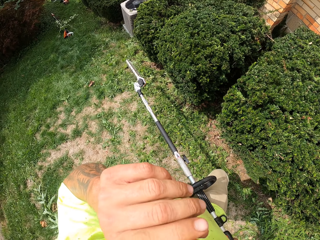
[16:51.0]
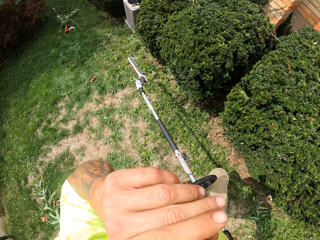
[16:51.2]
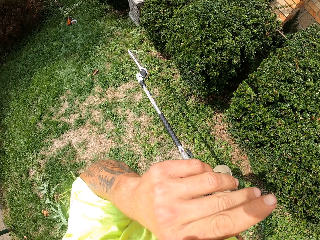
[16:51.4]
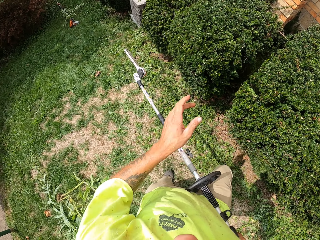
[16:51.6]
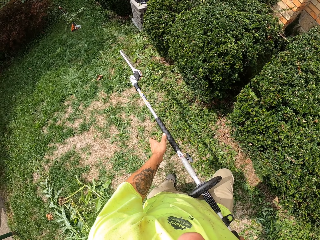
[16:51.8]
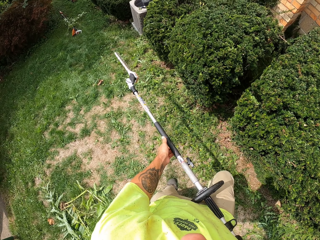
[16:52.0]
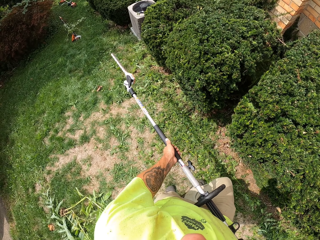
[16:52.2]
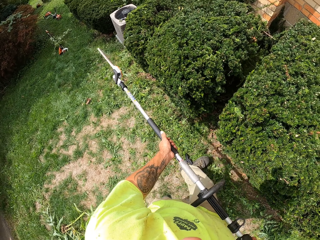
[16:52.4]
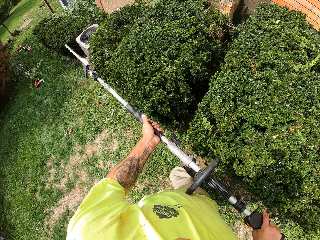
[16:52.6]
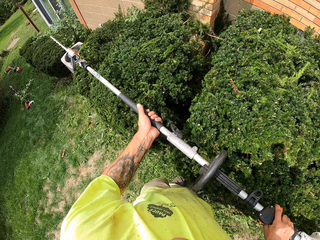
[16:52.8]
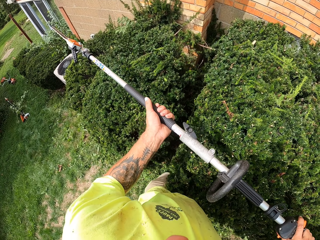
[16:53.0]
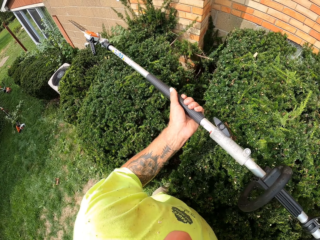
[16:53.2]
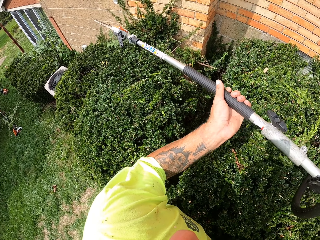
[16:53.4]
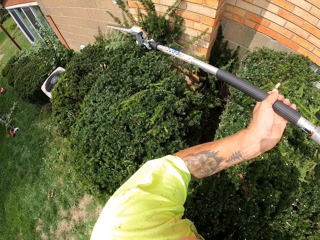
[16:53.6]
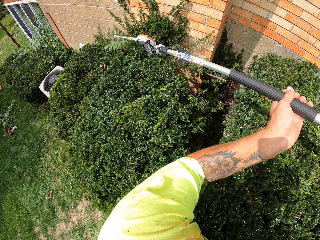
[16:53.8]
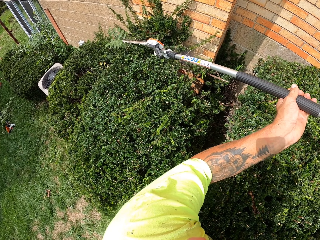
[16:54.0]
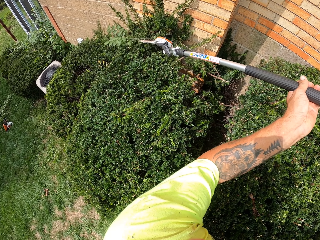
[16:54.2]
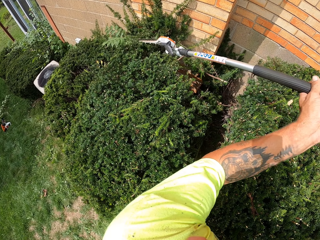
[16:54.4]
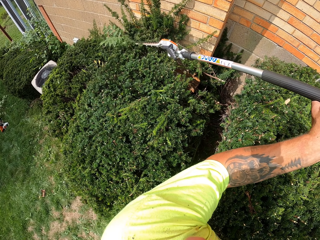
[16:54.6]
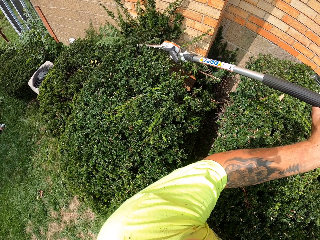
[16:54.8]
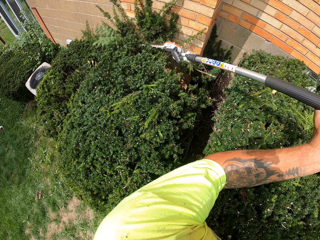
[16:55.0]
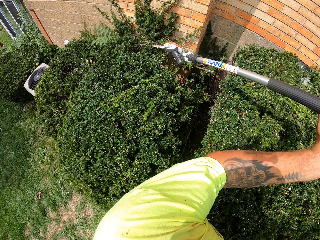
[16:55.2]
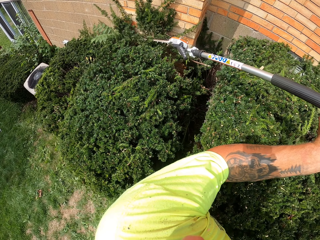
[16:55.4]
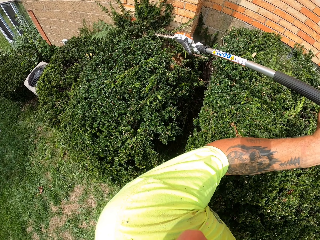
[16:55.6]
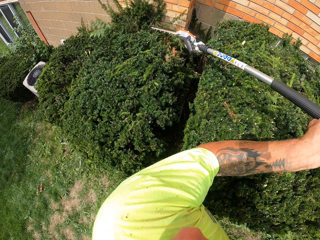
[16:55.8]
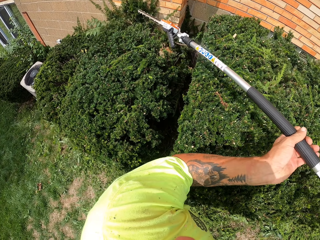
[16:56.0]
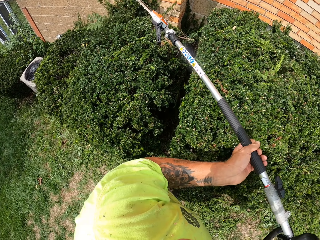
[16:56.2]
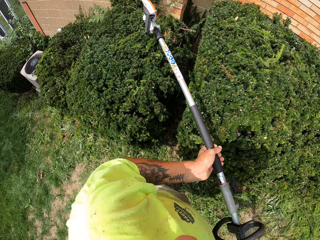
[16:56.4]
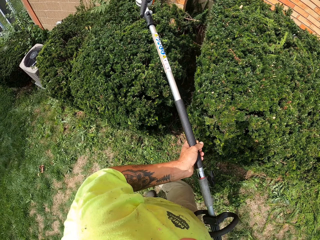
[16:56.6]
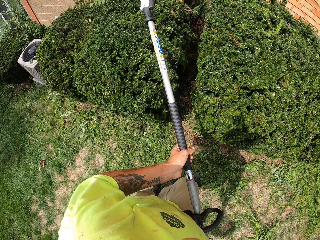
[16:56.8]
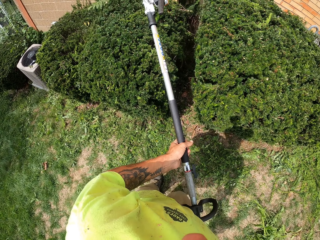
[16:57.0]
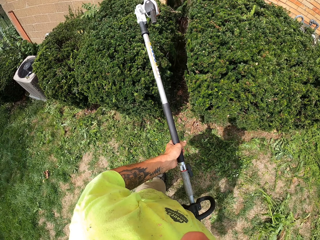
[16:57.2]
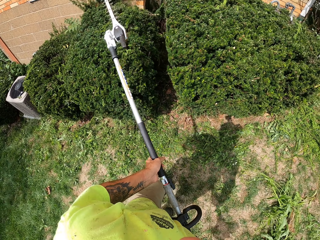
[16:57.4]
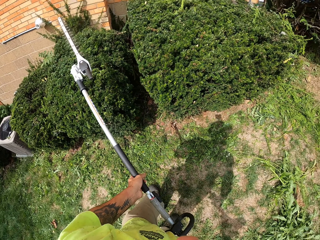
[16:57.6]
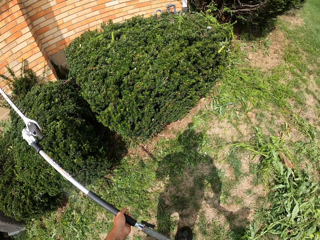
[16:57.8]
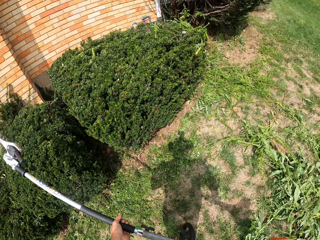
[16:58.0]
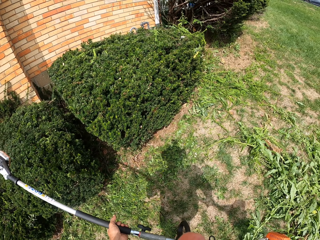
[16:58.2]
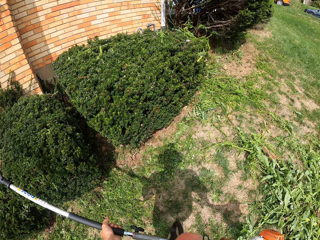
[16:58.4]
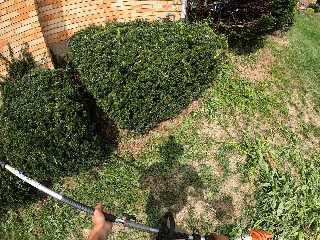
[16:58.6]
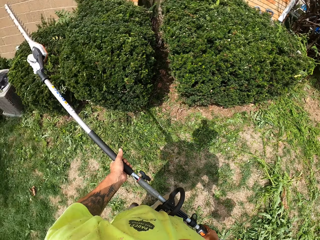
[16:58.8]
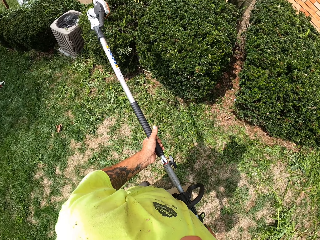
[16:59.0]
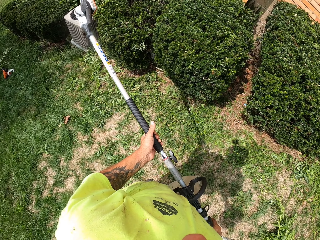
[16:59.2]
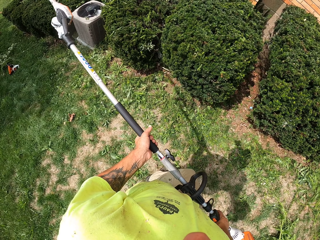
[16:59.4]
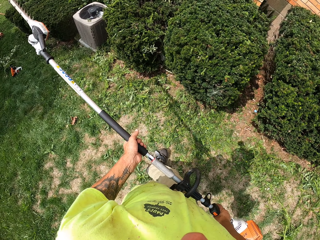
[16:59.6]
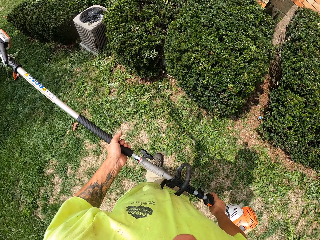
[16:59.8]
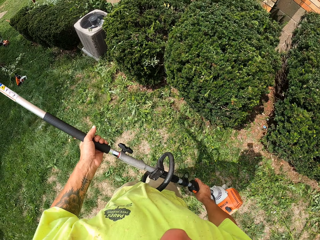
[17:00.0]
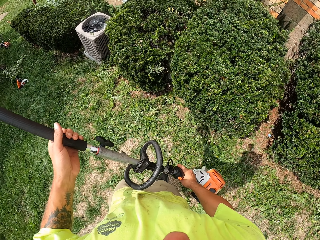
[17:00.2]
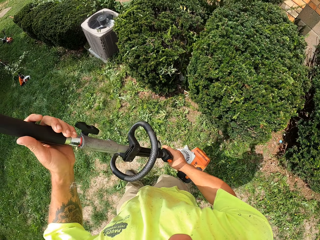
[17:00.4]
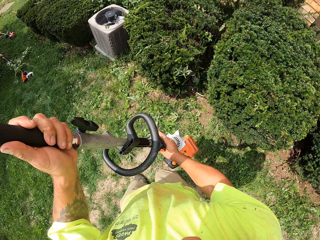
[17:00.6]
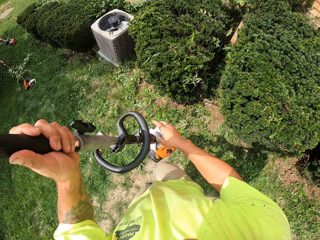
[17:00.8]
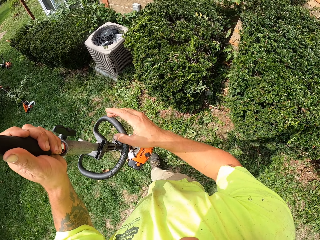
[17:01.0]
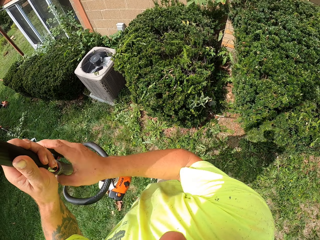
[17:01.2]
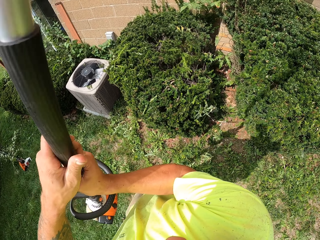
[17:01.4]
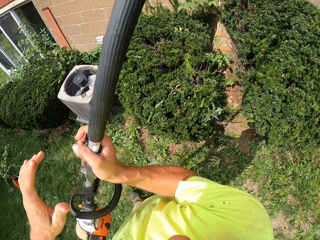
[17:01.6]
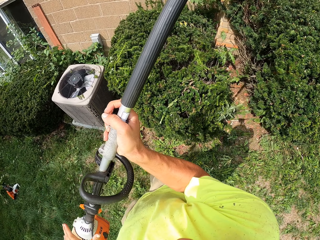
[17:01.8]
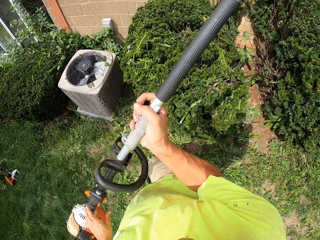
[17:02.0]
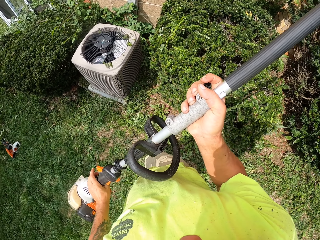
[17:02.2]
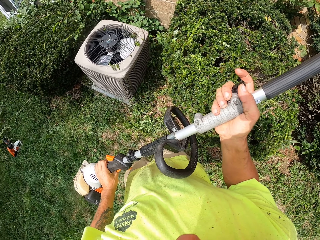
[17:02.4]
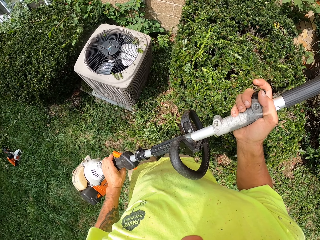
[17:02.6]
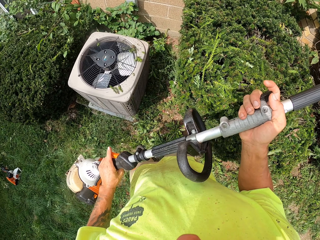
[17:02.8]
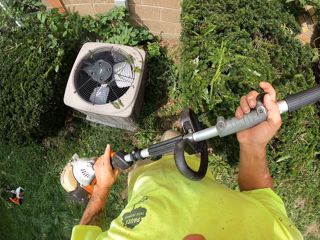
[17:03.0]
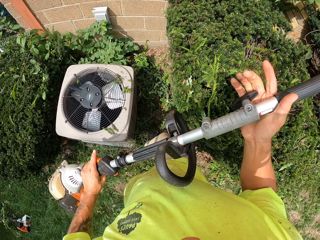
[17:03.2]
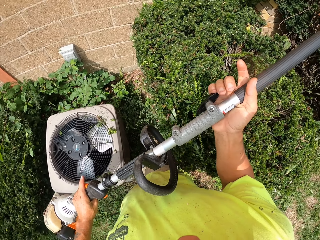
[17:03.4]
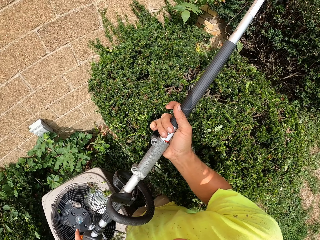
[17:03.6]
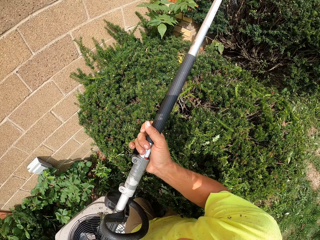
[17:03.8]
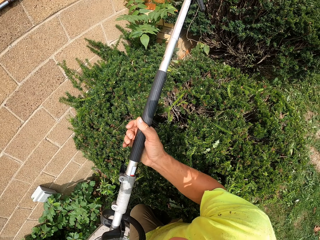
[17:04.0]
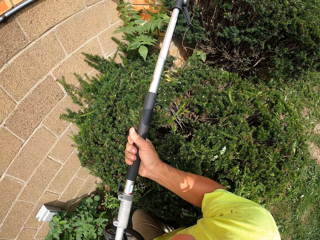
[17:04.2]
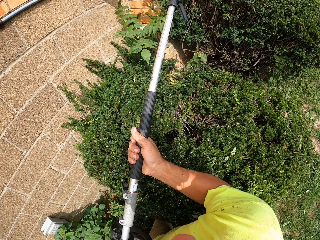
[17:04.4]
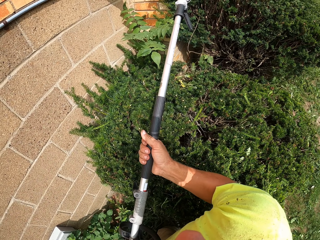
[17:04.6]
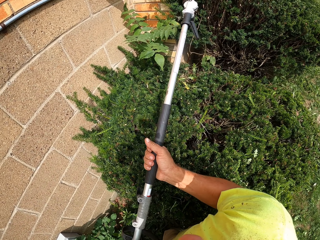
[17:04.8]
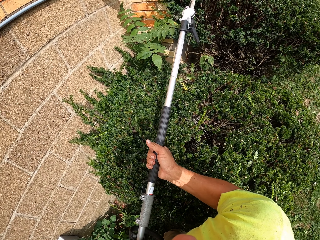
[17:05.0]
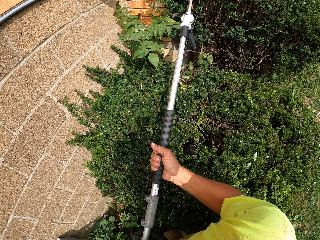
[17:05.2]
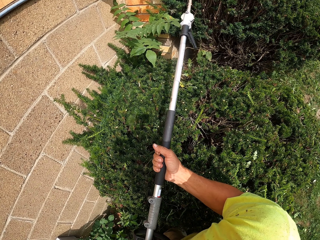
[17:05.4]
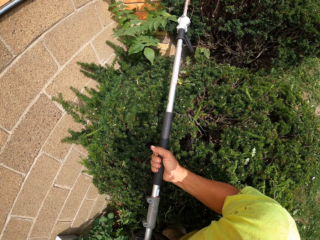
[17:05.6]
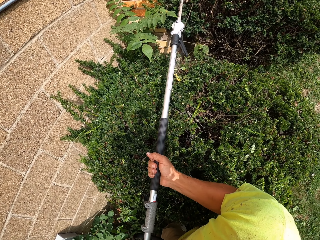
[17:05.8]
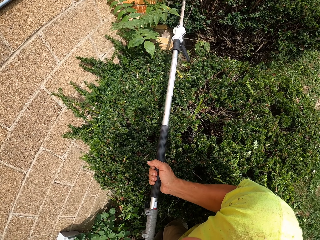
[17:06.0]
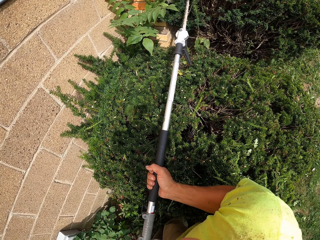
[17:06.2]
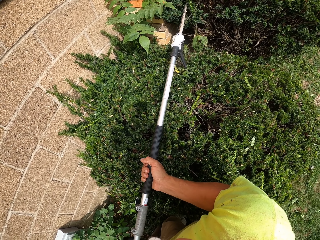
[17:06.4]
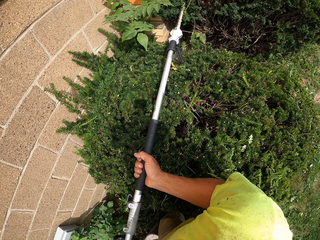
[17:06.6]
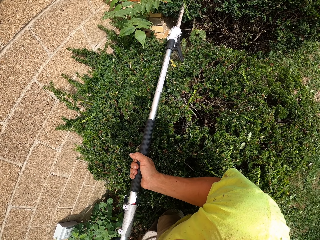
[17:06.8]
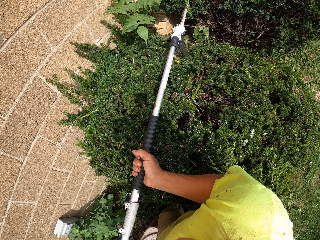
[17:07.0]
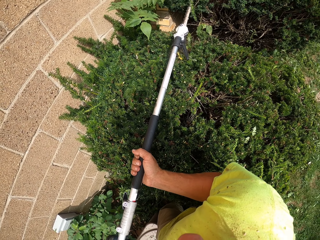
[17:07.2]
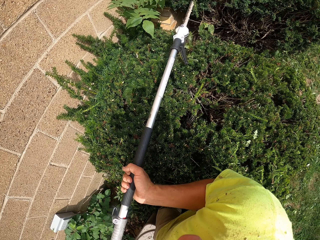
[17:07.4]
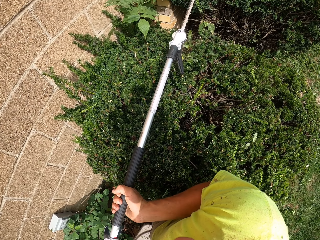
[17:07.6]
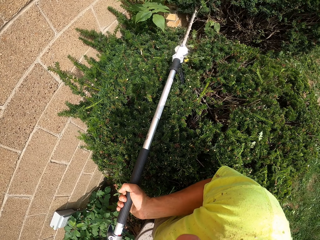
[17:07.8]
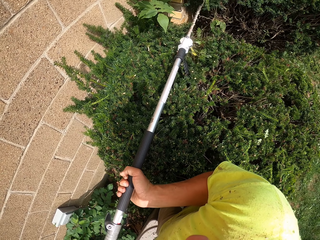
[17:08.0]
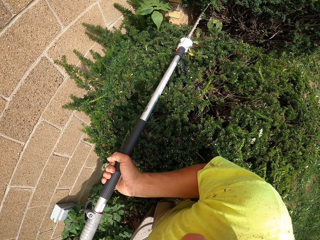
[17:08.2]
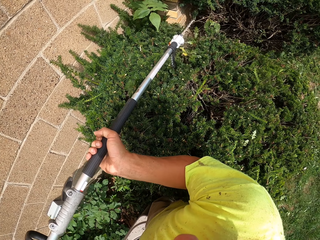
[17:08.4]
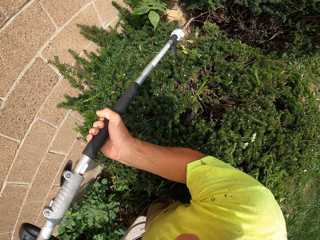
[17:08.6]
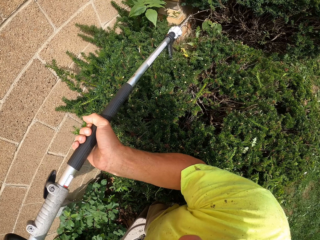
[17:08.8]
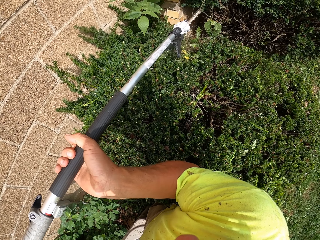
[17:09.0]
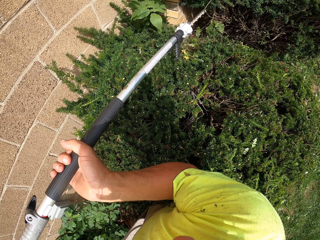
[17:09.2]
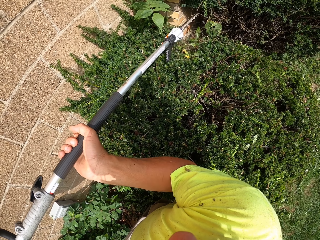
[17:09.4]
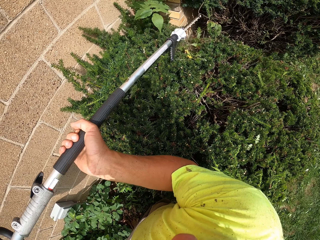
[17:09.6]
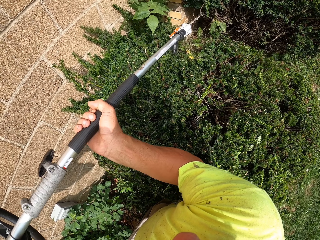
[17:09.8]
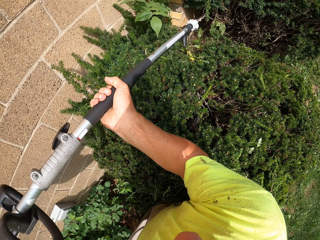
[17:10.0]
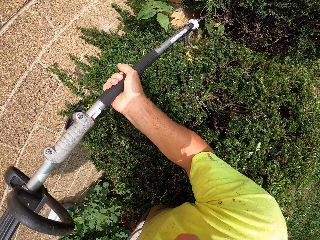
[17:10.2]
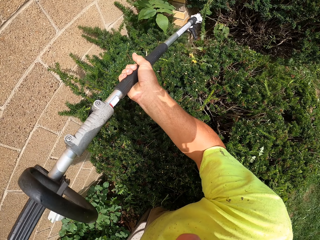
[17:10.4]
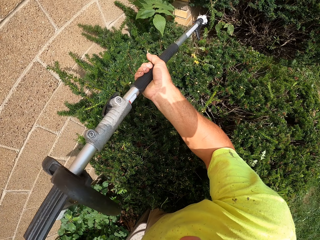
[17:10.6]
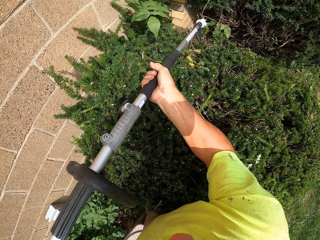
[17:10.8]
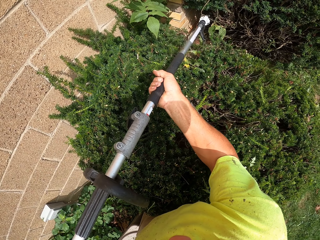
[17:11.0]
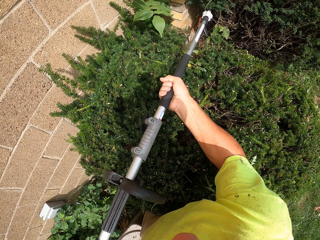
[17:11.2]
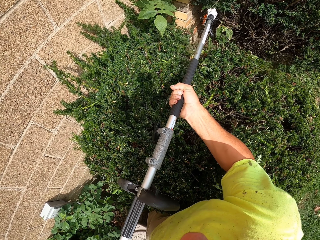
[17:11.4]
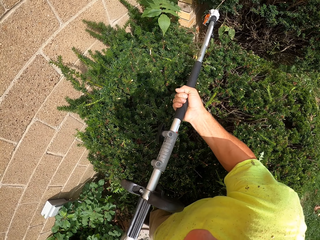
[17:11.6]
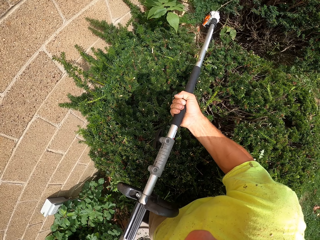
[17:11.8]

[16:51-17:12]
The camera wearer touches his nose with his right hand. He scratches his eye with his left hand. He trims the shrub with the grass trimmer in both hands. He trims the plants with the trimming machine. He walks around. He holds the trimming machine in a different position. He trims the shrub with the grass trimmer in both hands.
